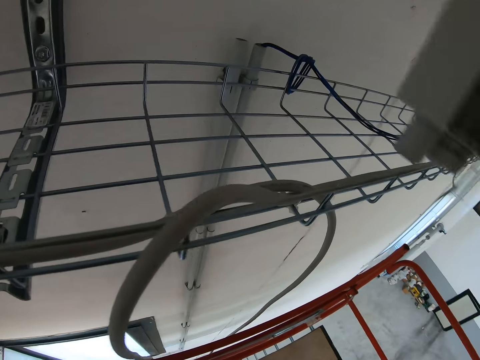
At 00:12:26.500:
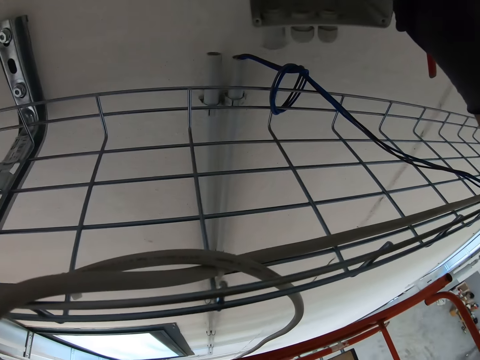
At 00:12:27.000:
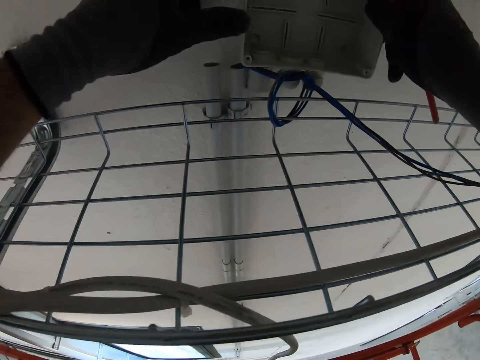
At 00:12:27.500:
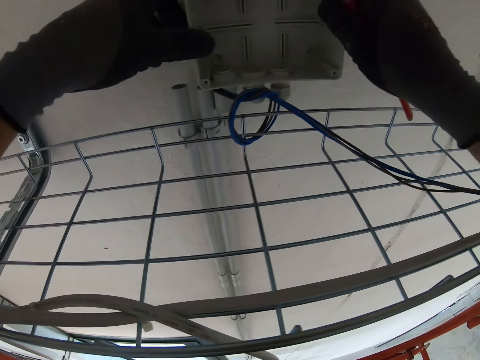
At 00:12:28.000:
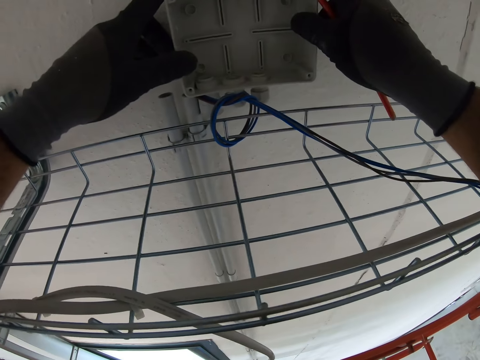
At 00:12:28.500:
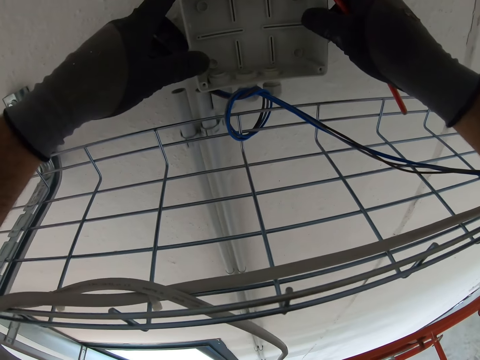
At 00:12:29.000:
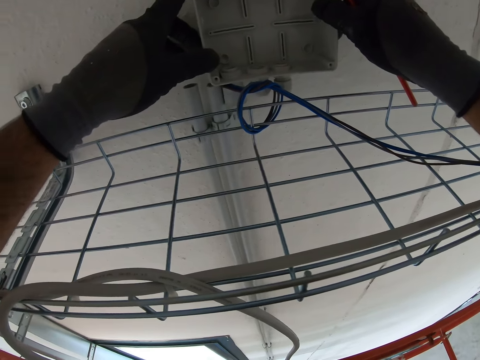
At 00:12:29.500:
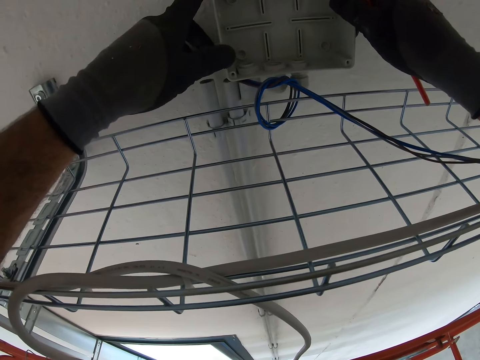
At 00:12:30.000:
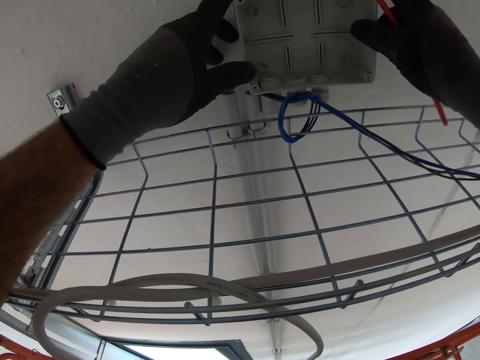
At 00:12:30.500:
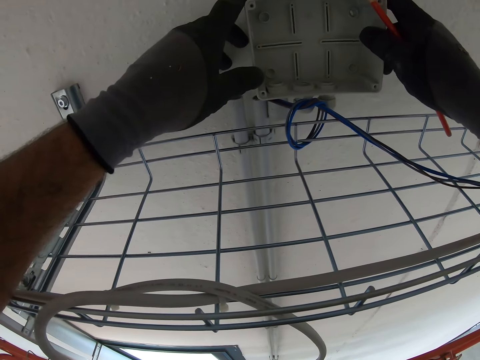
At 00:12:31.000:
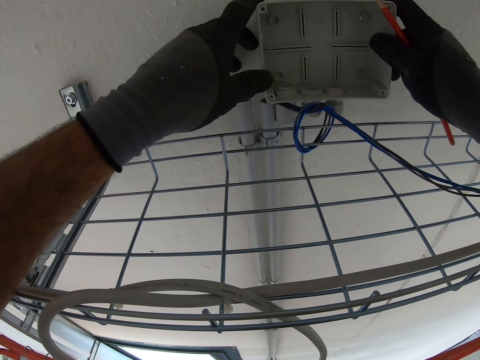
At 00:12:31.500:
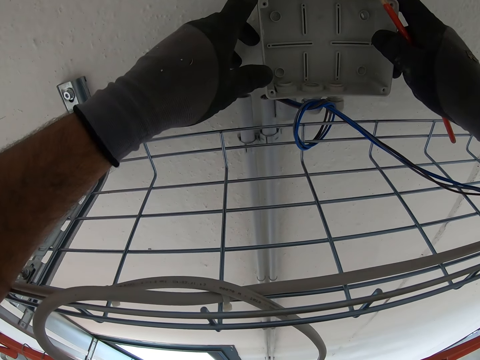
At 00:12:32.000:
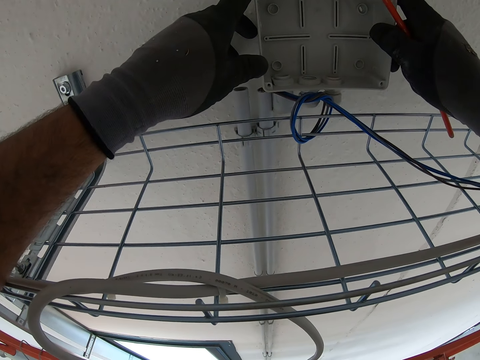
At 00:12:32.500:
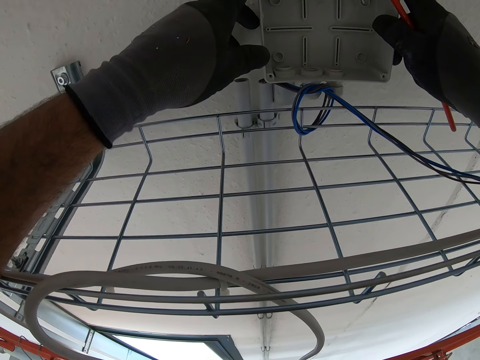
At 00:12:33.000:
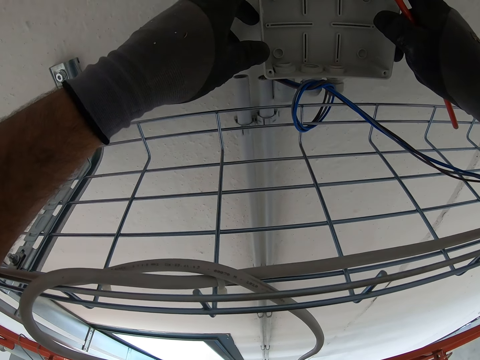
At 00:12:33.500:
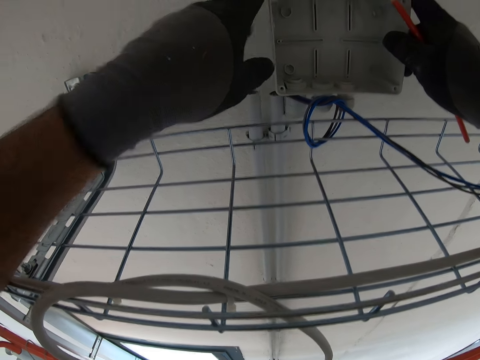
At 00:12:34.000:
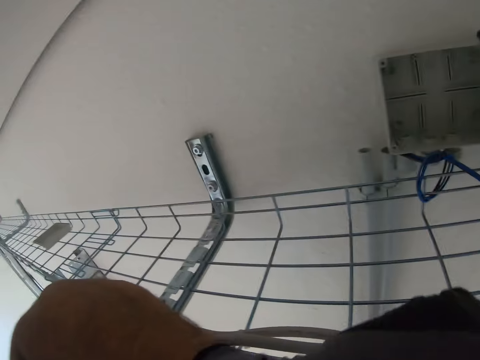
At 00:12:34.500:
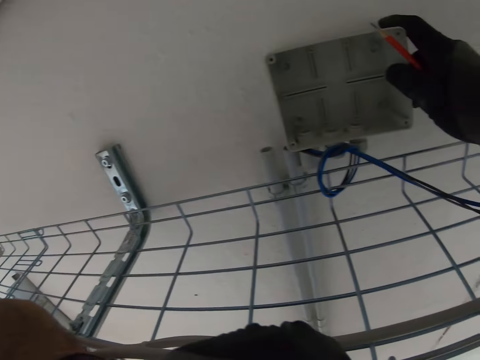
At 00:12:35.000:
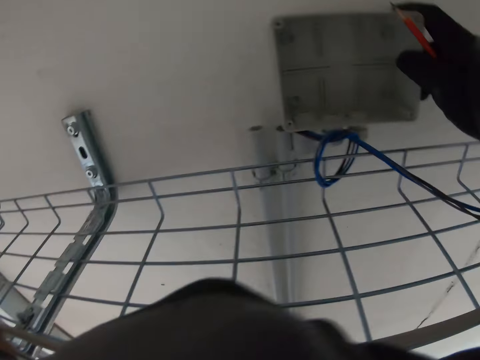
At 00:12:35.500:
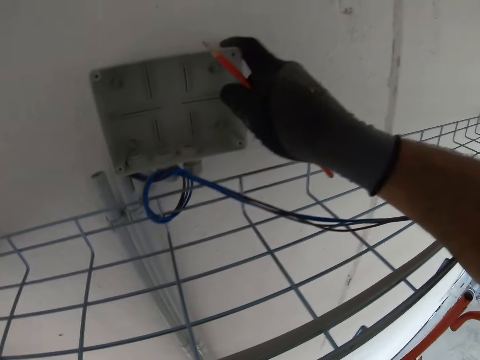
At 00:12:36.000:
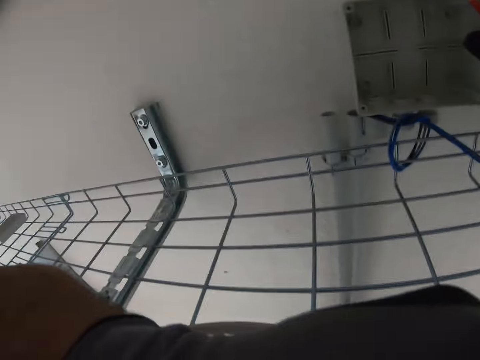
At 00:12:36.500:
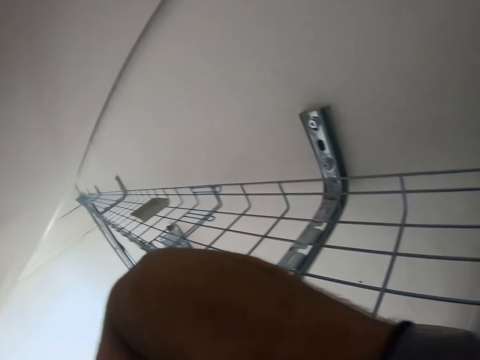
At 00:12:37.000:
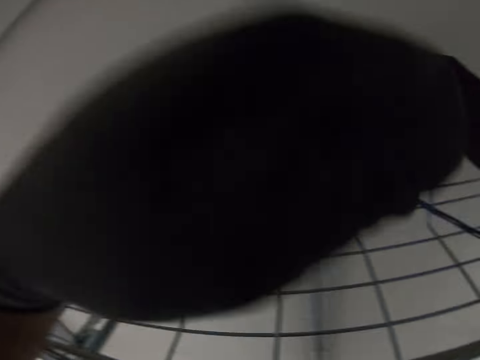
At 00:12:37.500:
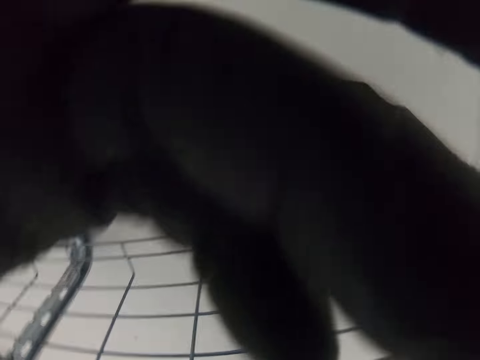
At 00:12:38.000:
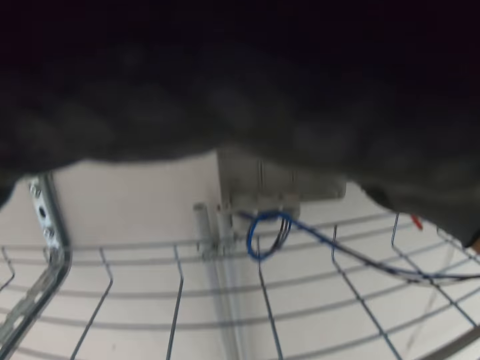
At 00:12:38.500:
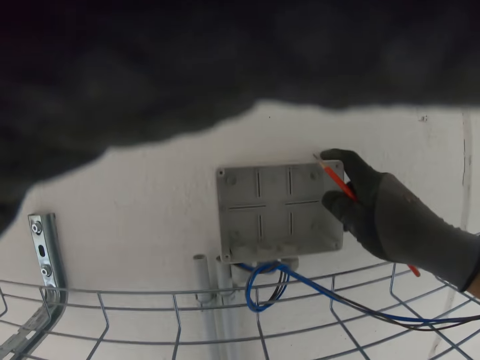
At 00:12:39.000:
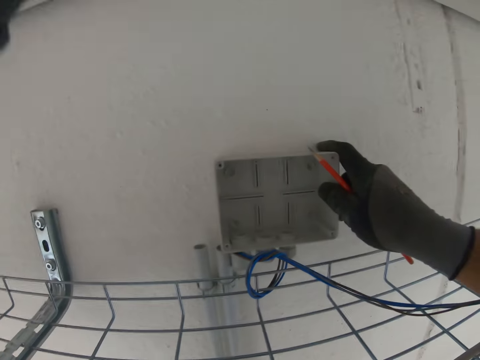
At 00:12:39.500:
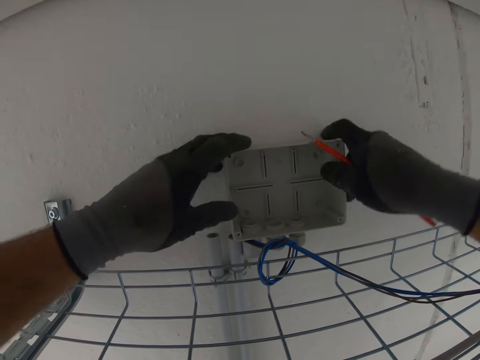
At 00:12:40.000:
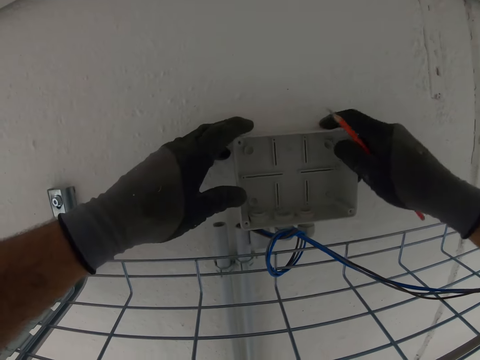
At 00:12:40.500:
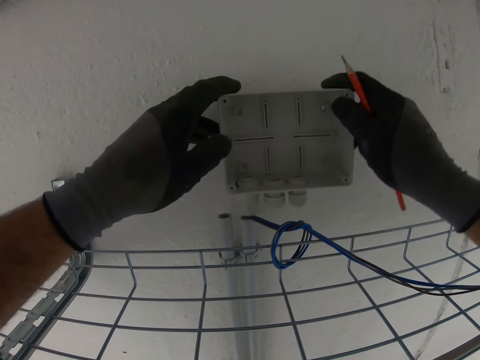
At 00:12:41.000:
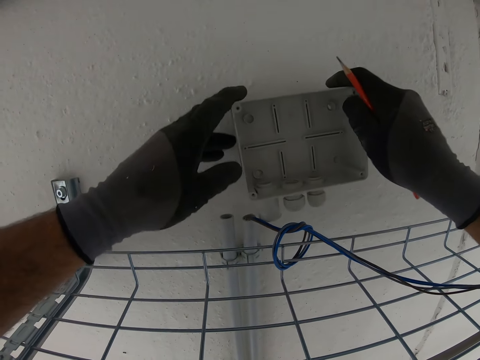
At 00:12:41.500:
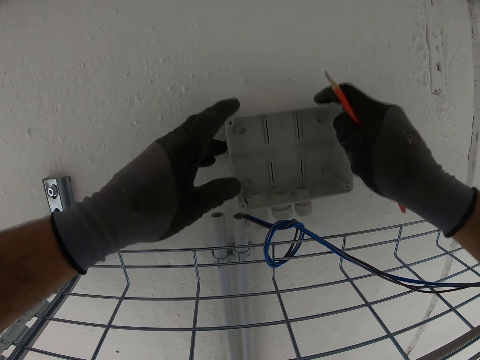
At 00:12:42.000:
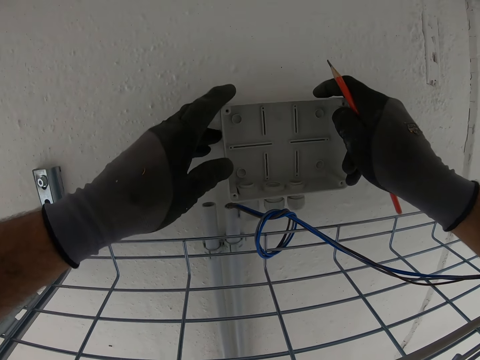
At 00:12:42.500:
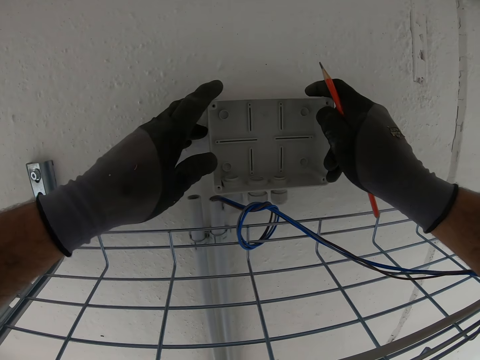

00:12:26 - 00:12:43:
The camera wearer holds the fuse box against the wall. They fix the socket. They measure the socket against the terminal openings. They scratch the face with the left hand. They fix the camera. They hold the fuse box against the wall.

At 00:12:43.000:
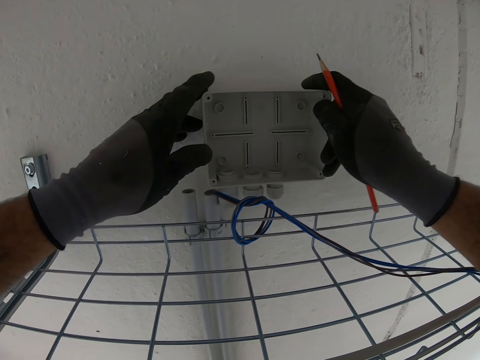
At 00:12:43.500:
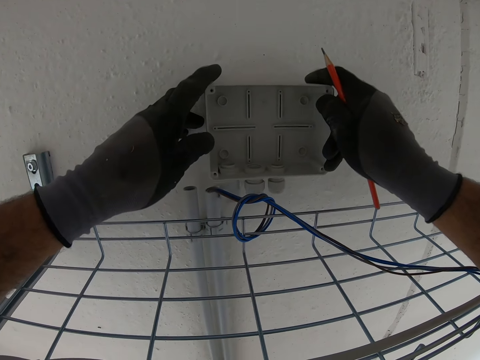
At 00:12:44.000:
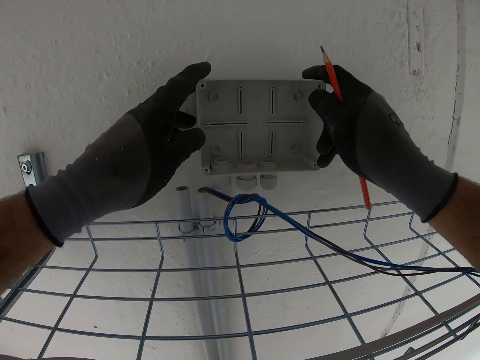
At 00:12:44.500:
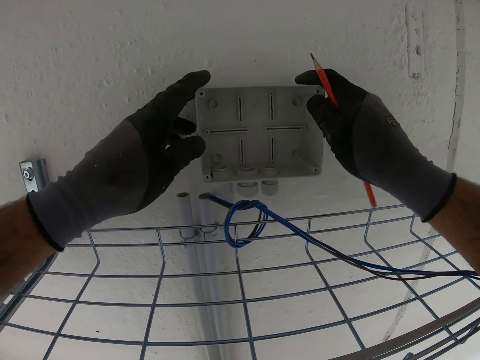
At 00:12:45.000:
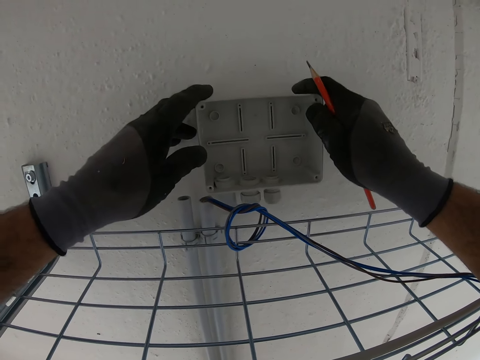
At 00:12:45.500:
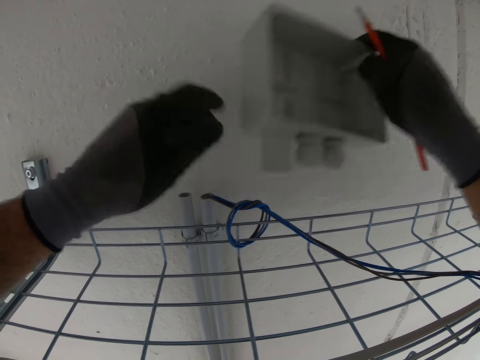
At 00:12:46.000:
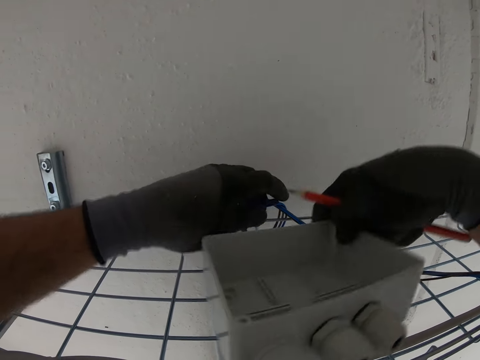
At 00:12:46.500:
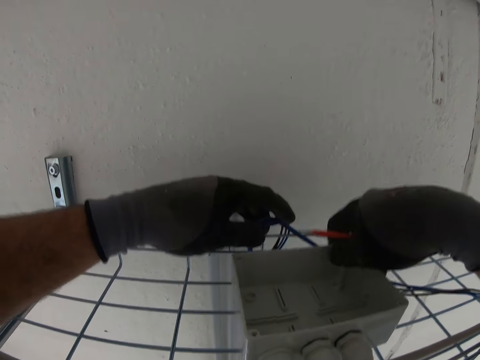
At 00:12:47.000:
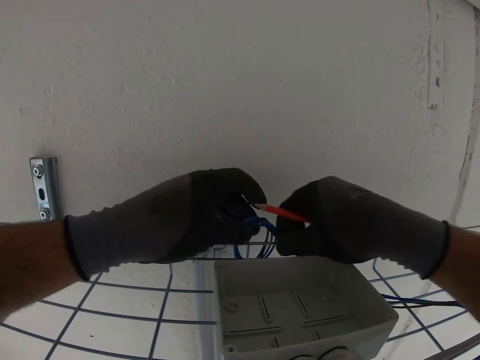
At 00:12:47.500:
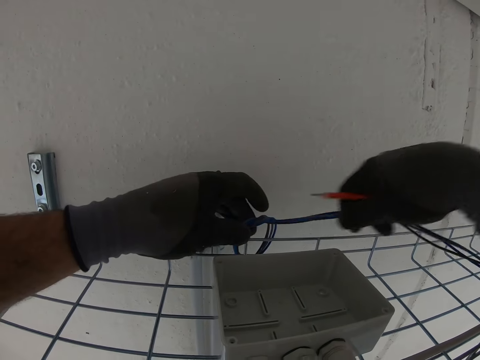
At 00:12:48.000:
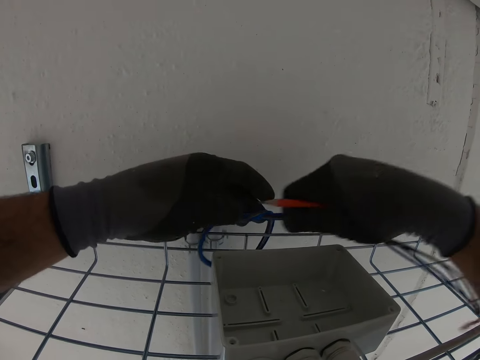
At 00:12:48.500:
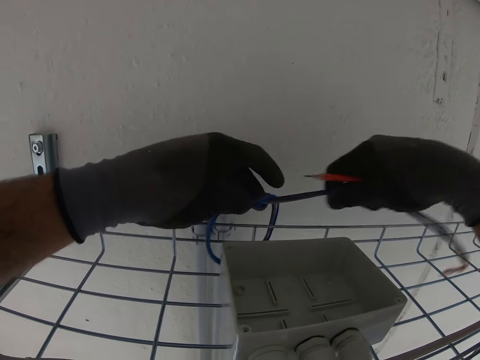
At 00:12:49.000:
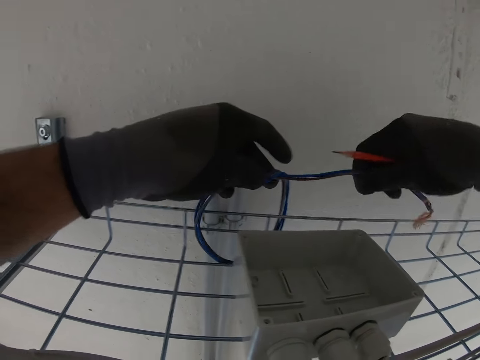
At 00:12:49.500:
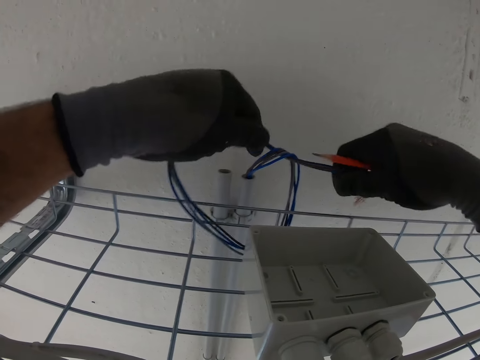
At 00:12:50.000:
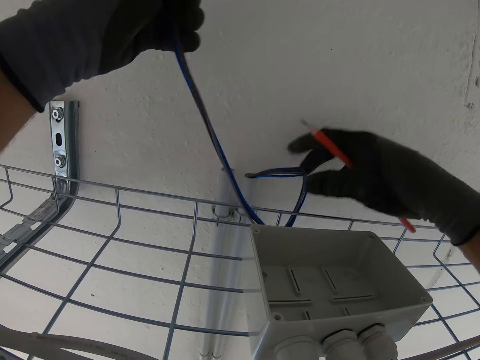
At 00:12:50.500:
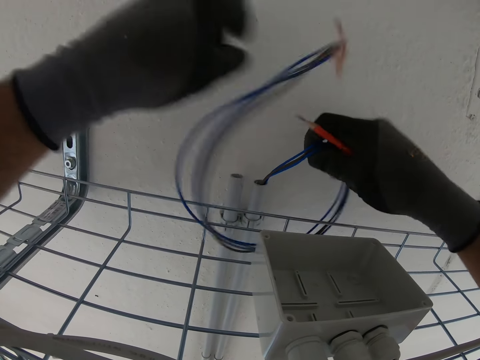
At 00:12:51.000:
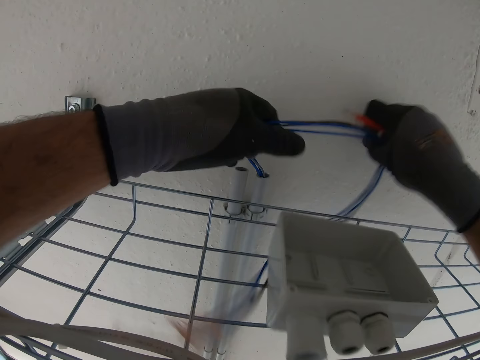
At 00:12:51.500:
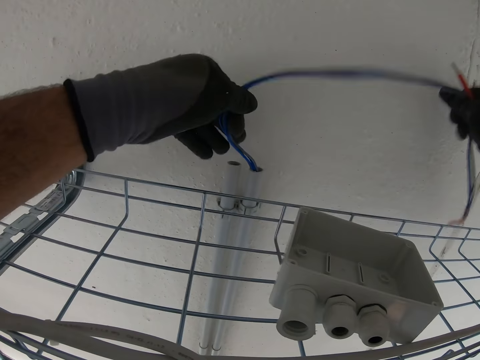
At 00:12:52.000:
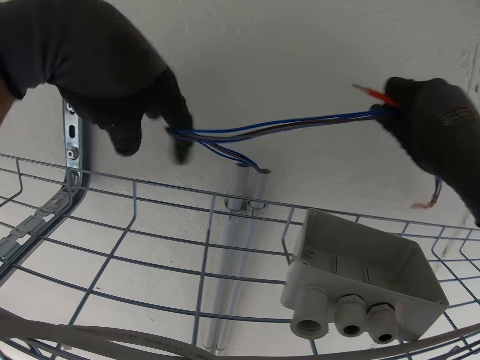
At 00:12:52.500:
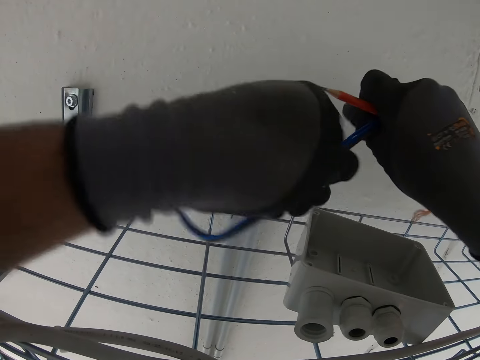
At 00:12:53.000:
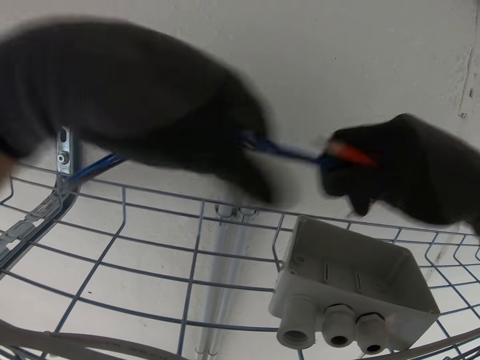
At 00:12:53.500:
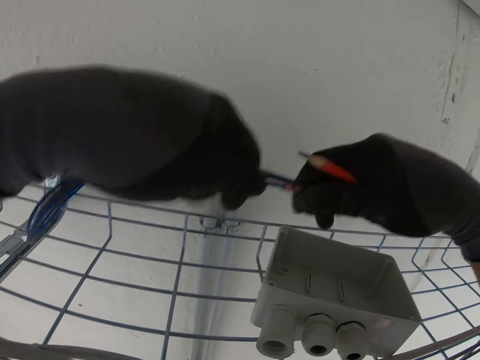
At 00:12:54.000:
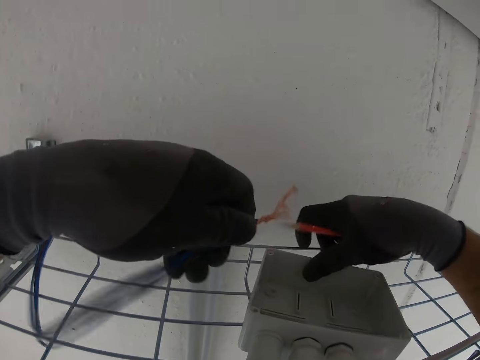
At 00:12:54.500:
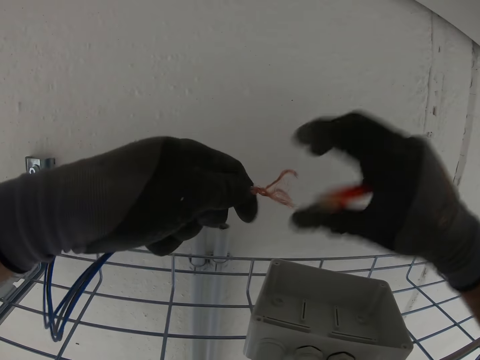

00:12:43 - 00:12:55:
The camera wearer measures the socket against the terminal openings. He puts the socket on wire gauze. He unties the electric wires with his hands. He pulls on the cable.
